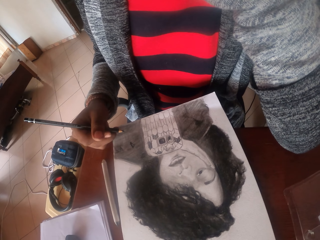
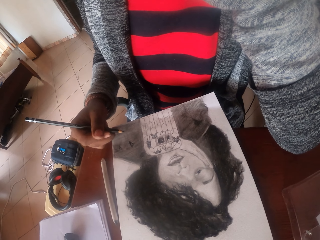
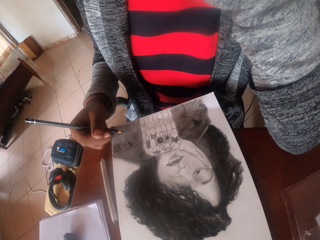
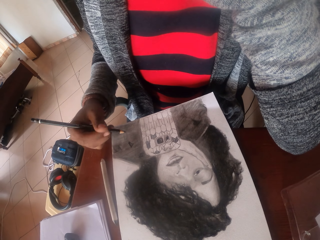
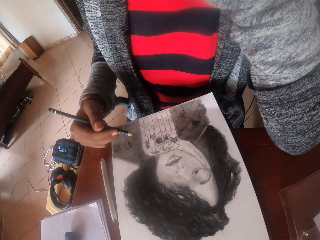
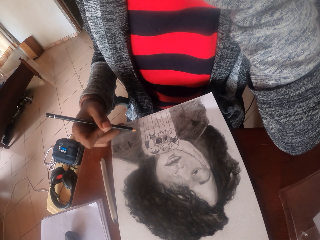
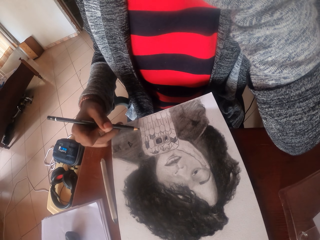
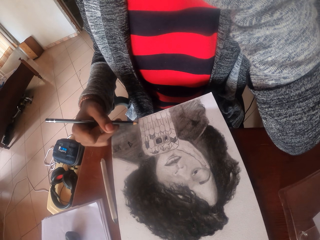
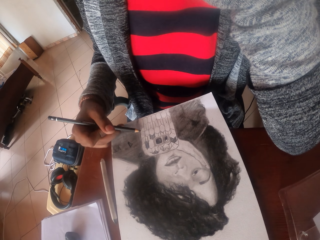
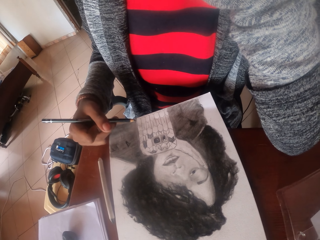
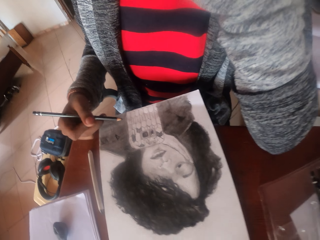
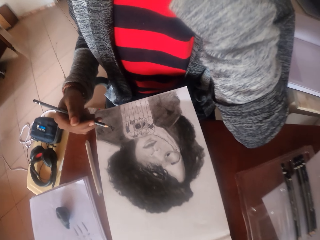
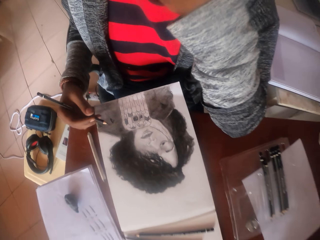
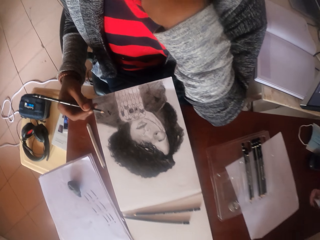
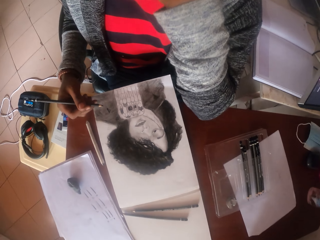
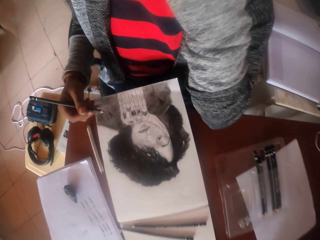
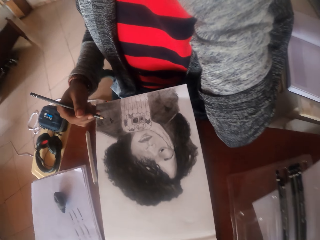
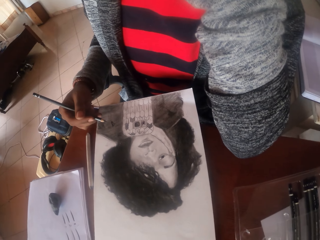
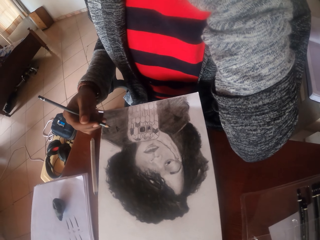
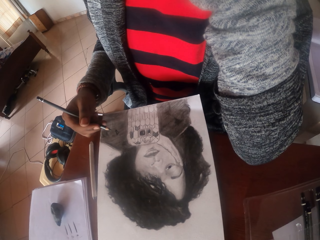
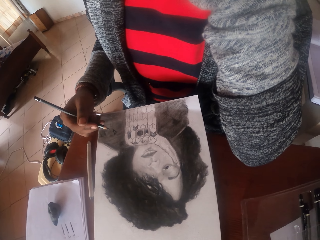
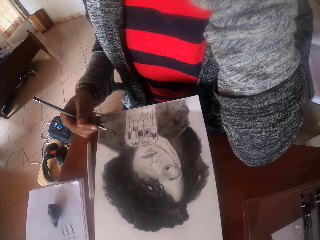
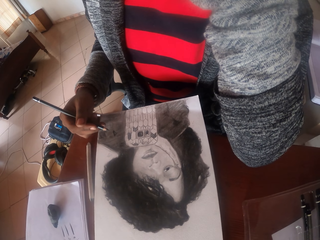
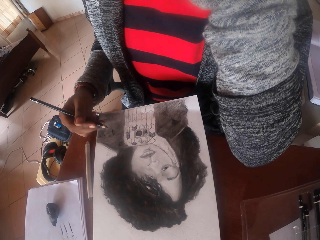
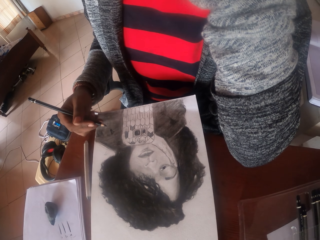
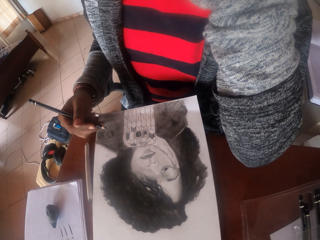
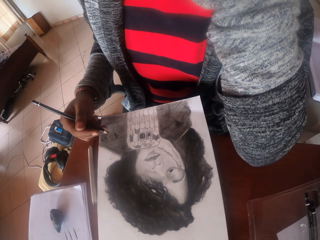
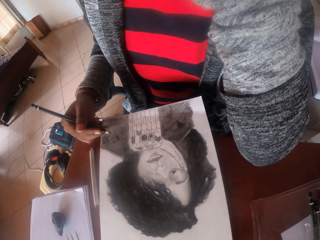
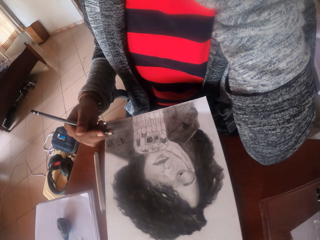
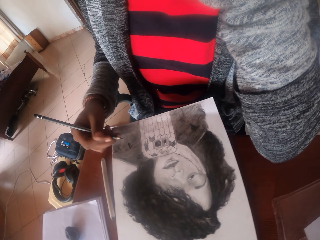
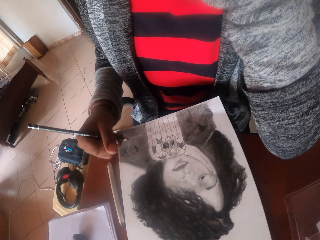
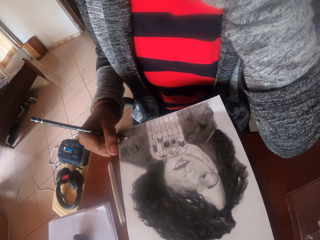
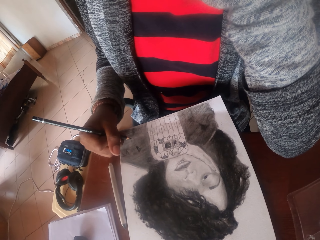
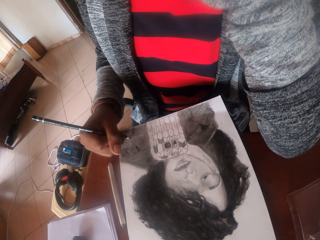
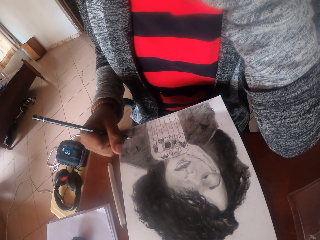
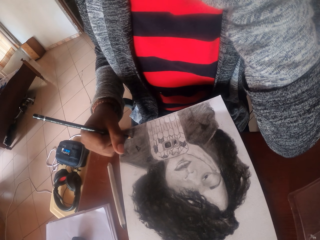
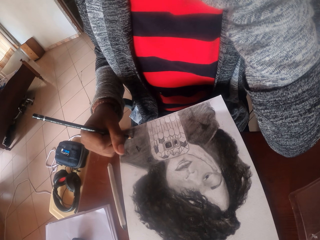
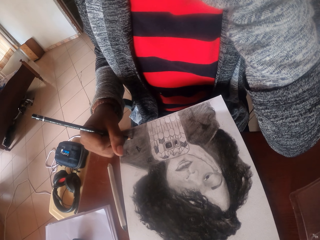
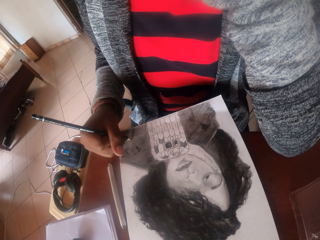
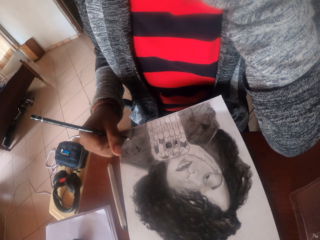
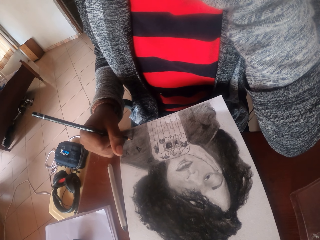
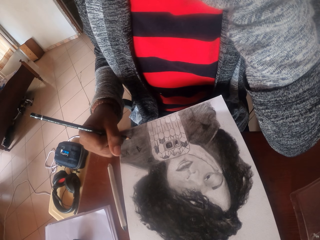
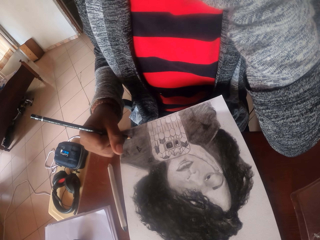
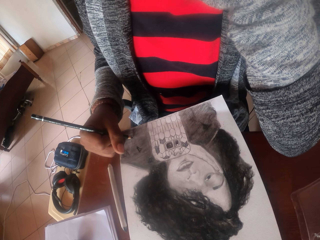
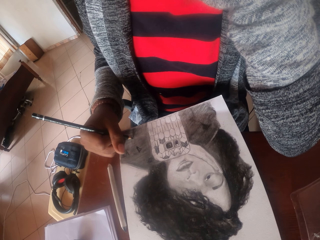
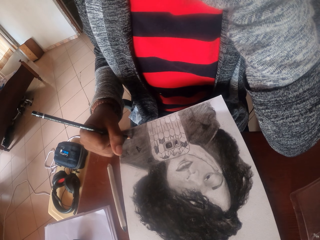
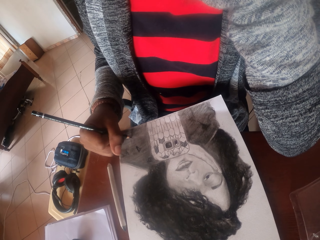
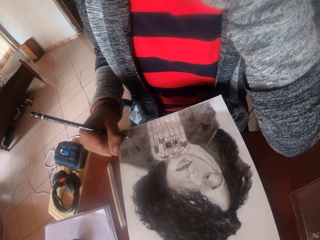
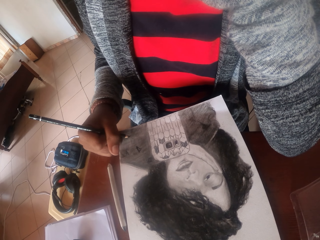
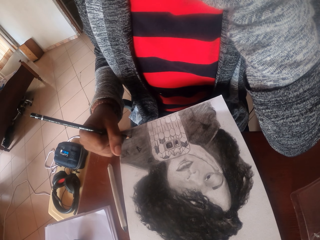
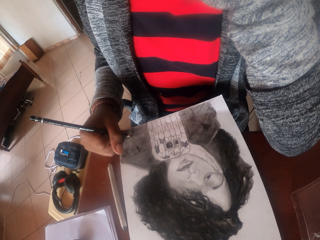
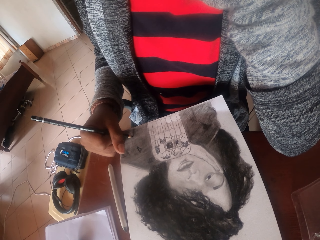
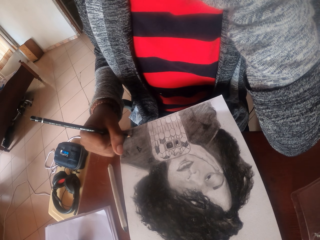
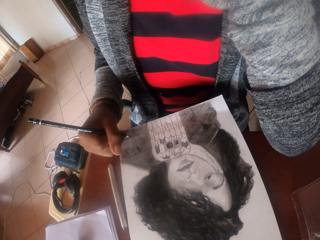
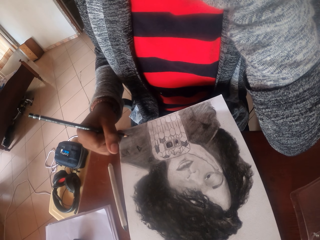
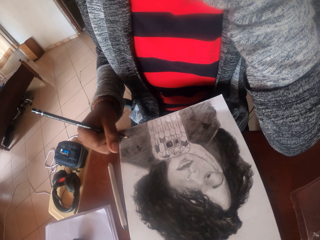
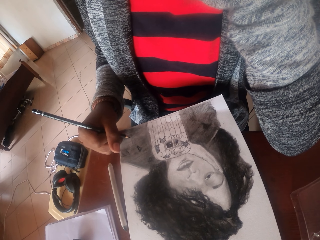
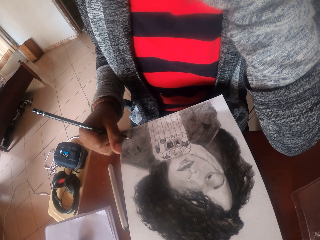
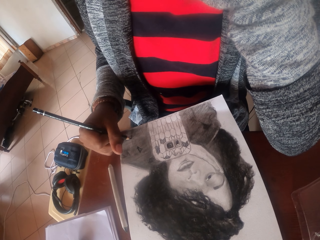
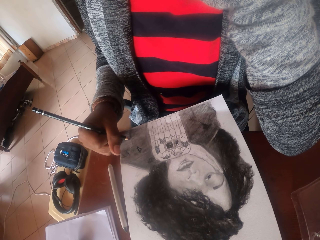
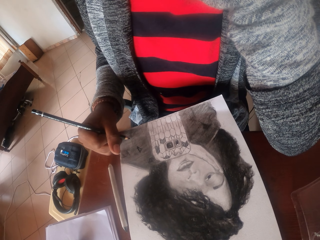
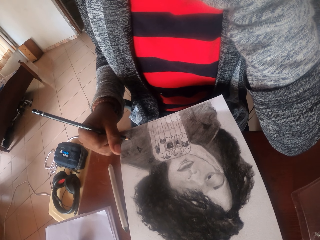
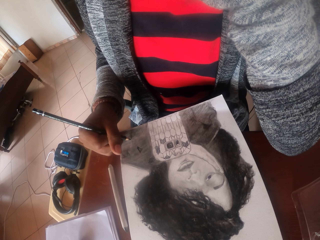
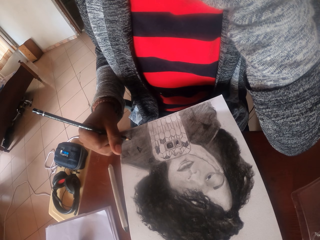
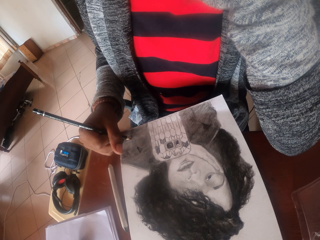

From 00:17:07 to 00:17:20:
The camera wearer shades with a pencil. They look at the drawing. They write on the paper. They look down. They draw with the pencil. They write on the paper.

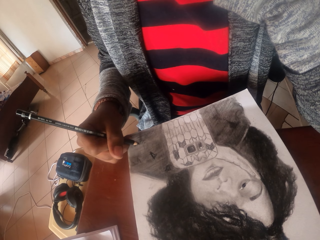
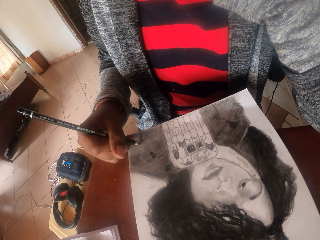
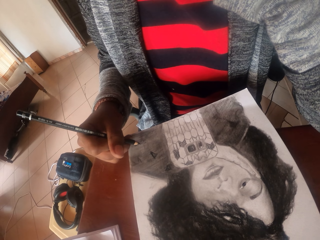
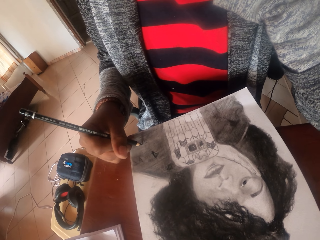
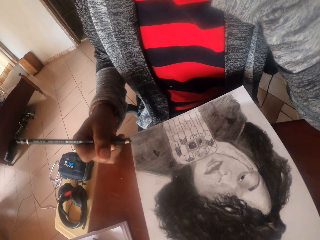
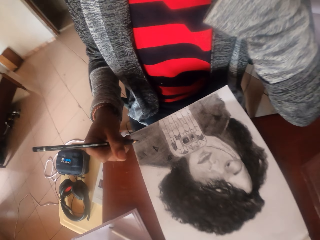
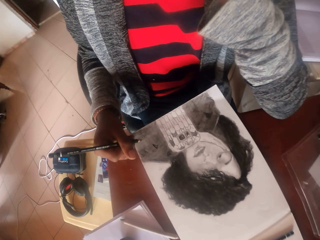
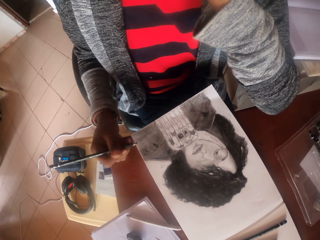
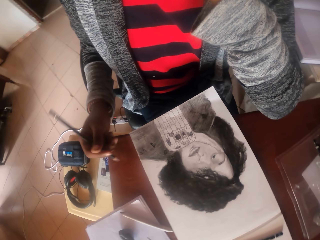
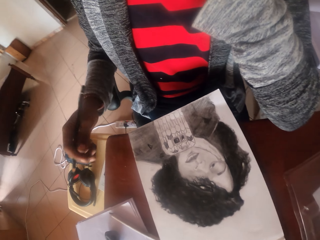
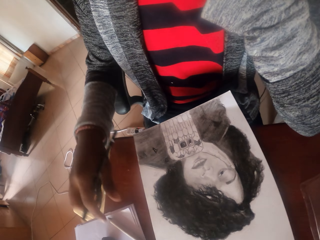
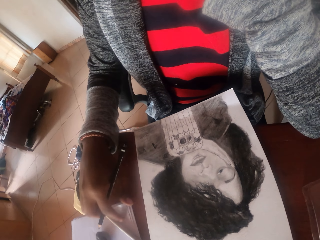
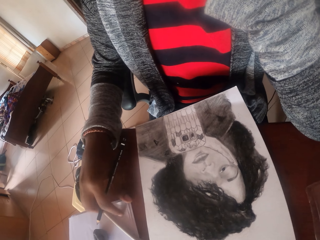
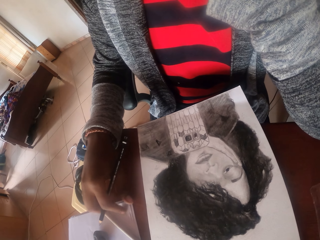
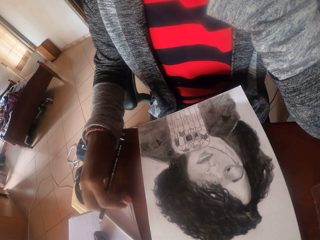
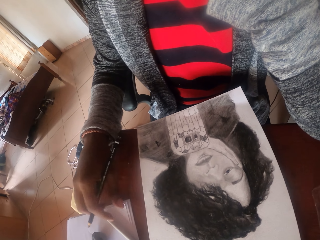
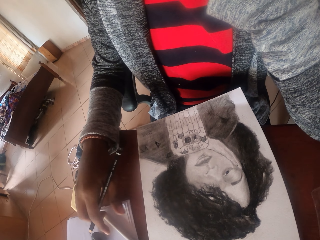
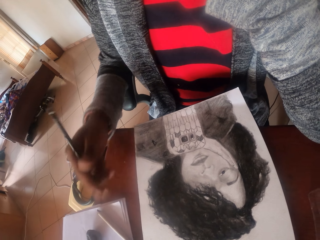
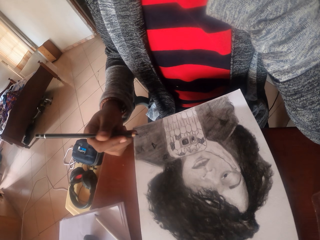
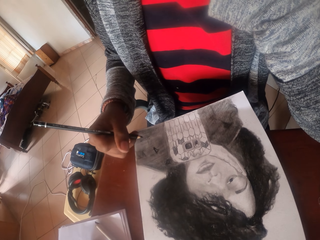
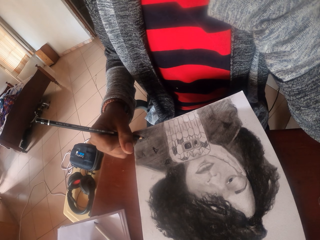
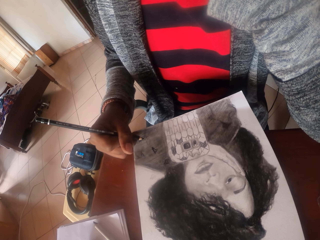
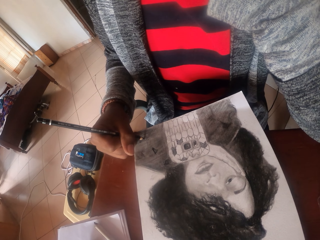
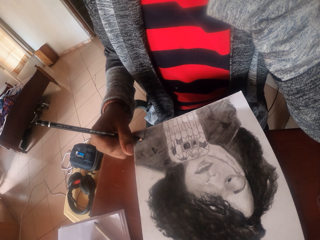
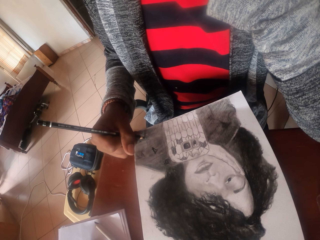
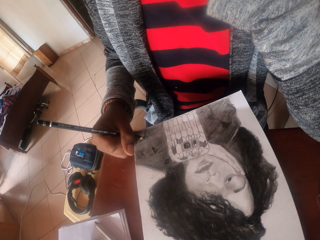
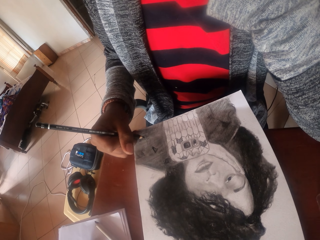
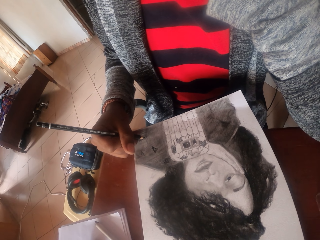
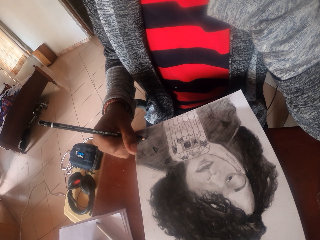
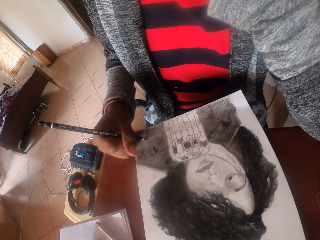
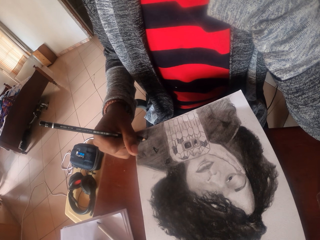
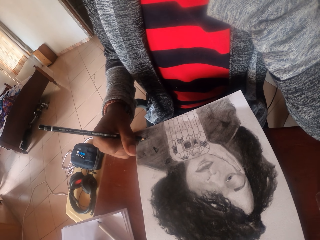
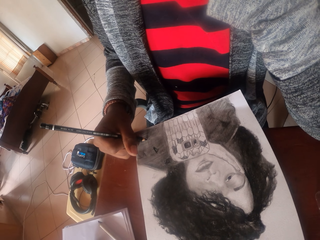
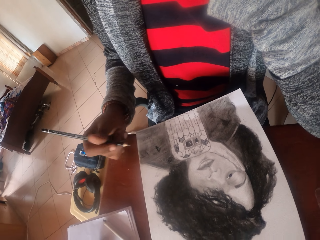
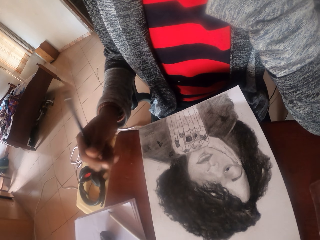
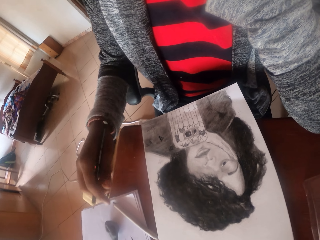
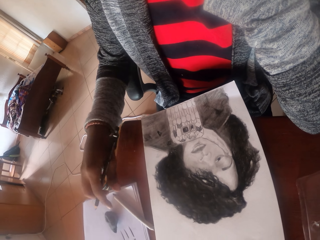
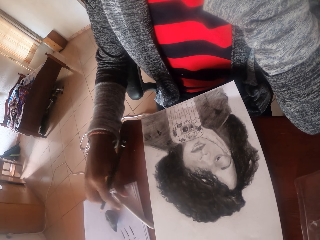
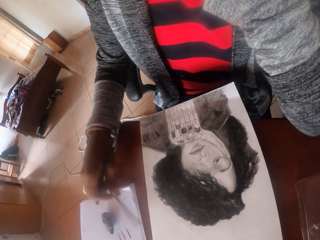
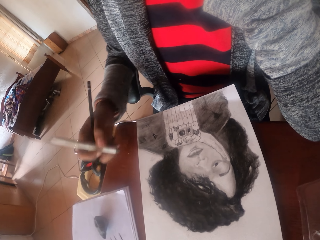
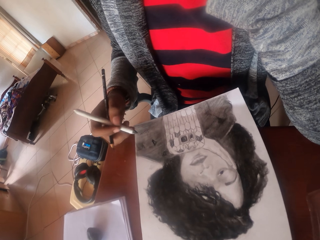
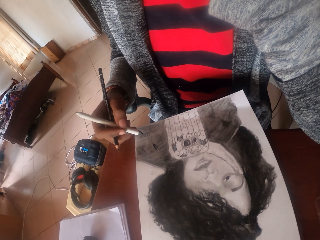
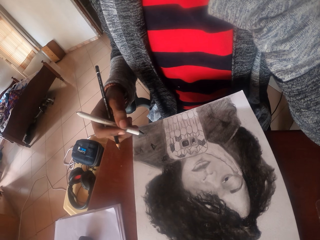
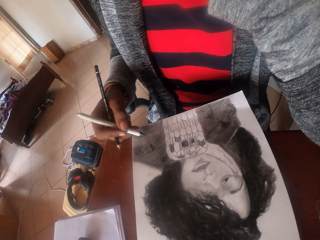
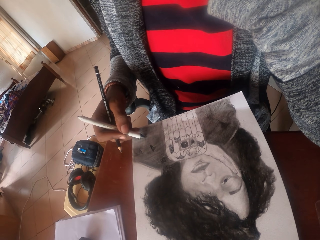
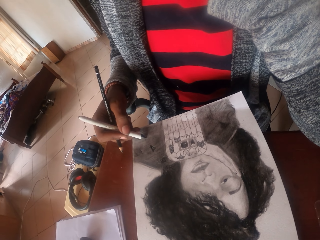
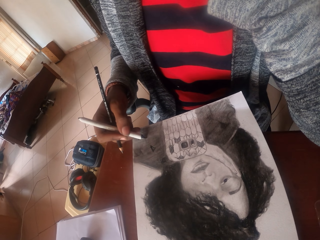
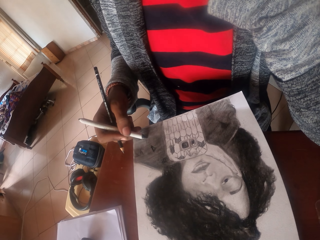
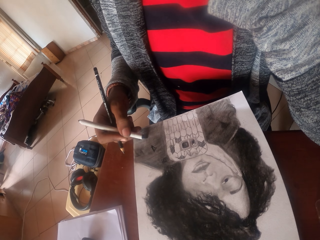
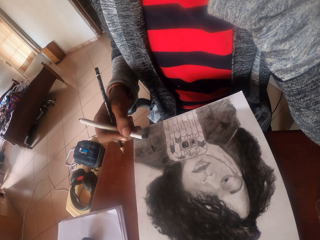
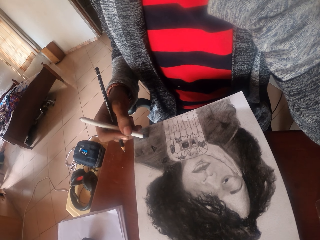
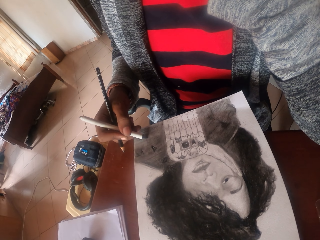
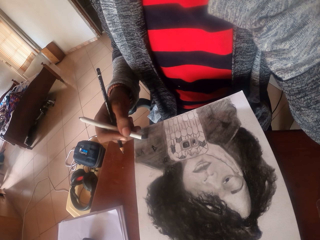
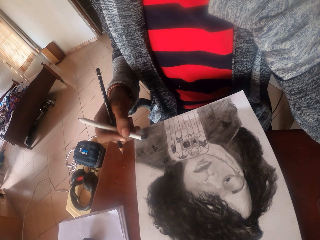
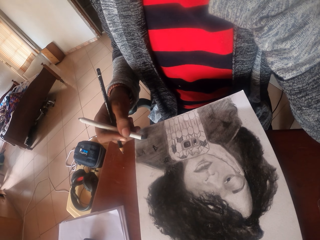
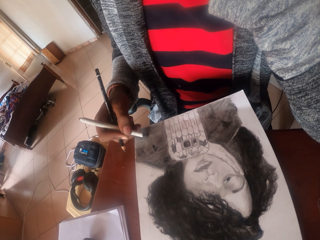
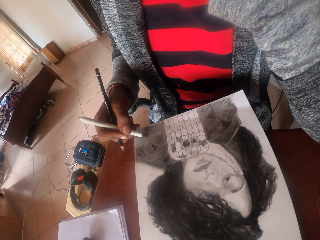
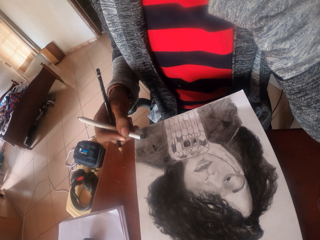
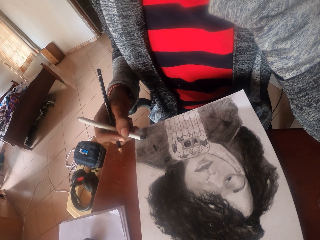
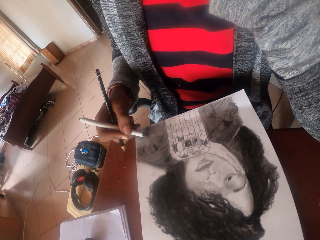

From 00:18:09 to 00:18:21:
The camera wearer touches the notepad. They draw with a pencil. They take a drawing pencil. They draw a picture.
